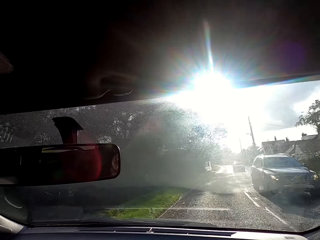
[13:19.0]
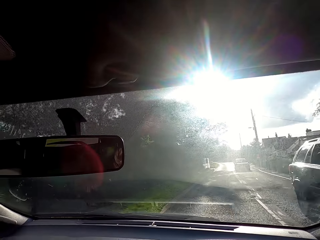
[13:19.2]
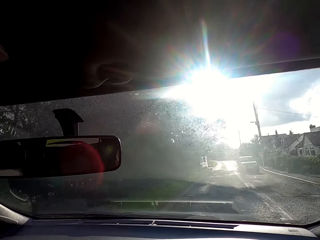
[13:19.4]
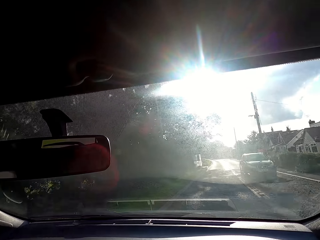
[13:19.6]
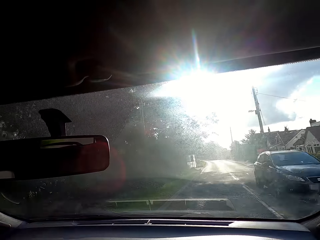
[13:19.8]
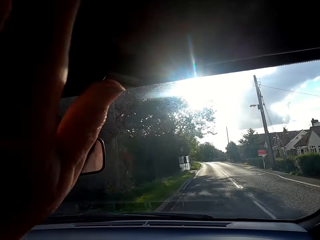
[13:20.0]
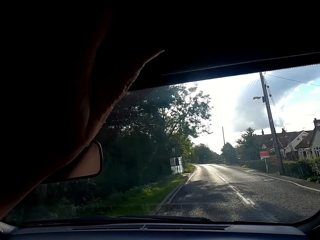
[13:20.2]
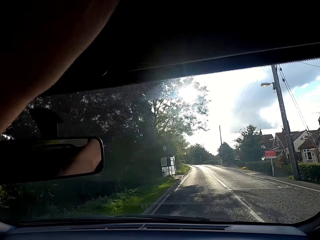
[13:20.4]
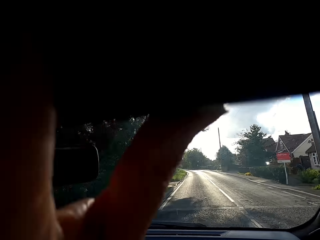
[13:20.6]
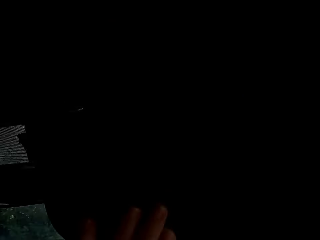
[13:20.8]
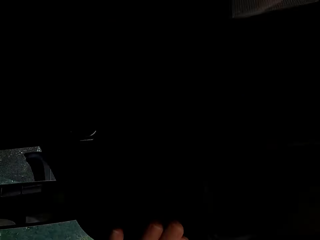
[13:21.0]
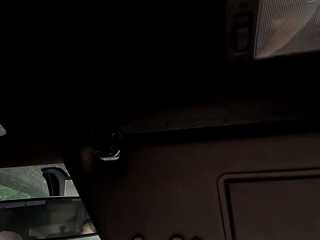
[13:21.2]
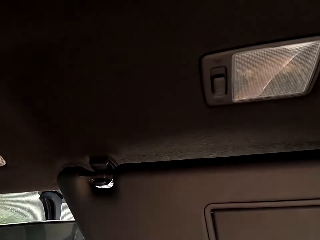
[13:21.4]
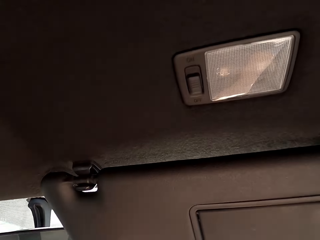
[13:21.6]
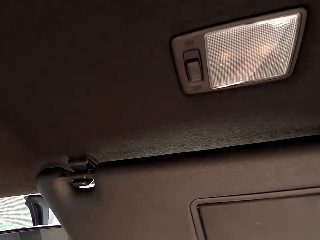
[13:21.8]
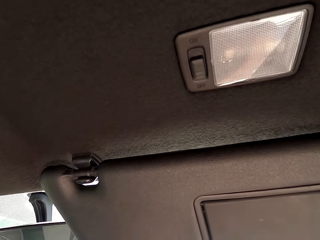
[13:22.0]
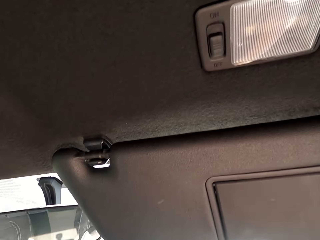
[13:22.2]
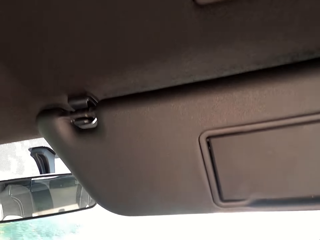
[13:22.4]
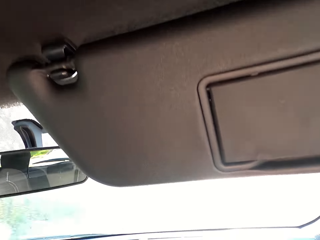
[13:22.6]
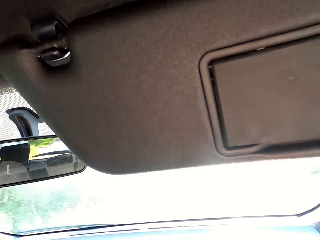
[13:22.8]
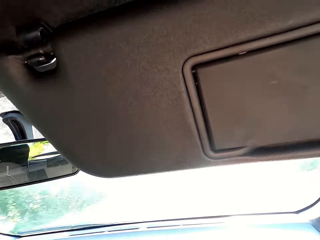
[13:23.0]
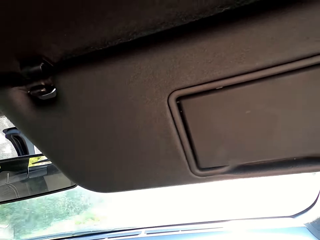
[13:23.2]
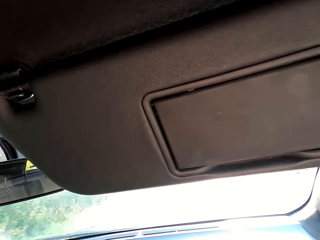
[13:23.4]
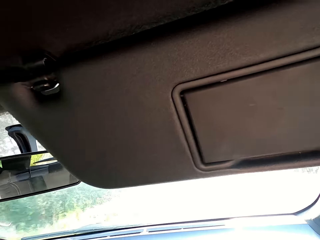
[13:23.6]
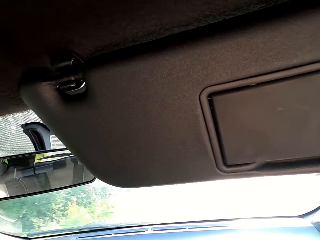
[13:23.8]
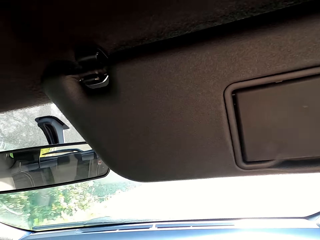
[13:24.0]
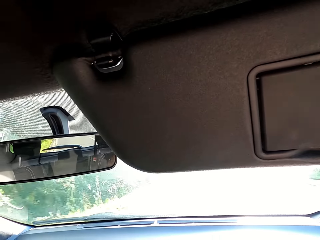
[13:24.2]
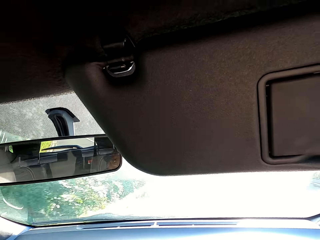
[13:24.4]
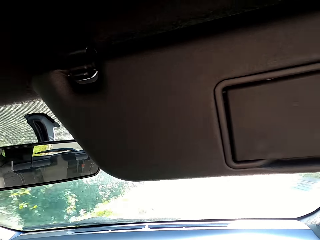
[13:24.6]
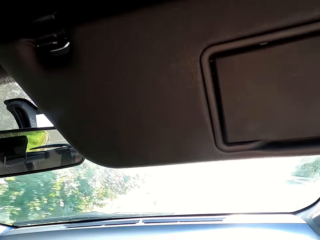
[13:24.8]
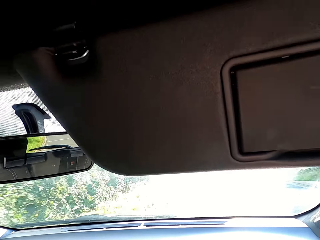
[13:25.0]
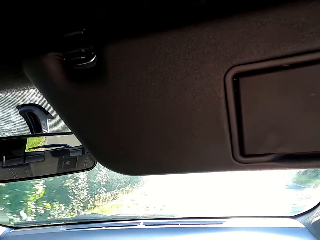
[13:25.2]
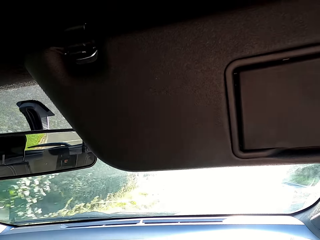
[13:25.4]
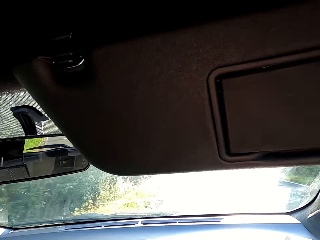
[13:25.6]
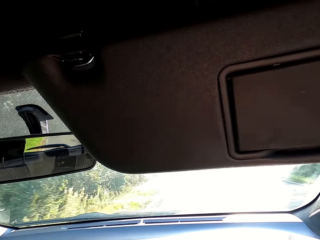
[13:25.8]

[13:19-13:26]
The camera wearer pulls down the sun visor in the car with her left hand.

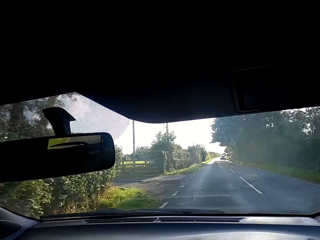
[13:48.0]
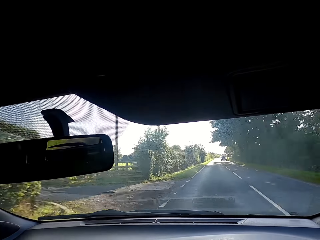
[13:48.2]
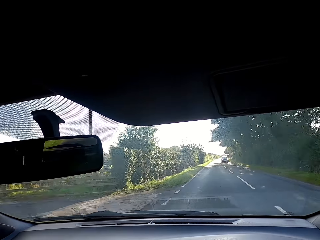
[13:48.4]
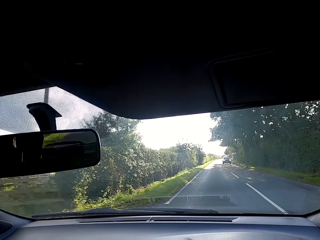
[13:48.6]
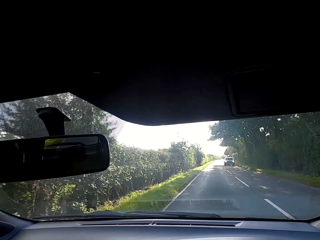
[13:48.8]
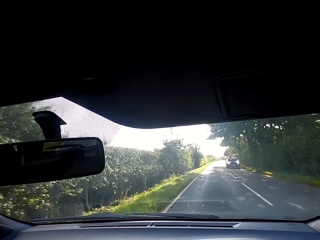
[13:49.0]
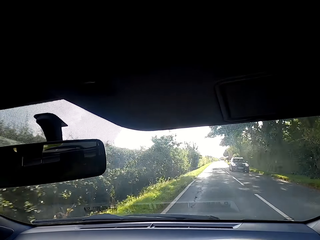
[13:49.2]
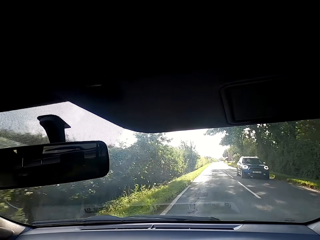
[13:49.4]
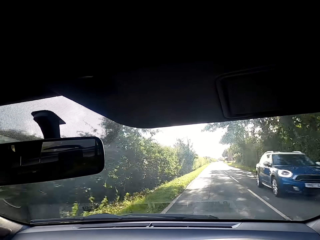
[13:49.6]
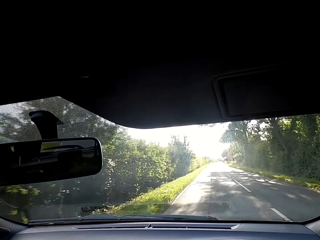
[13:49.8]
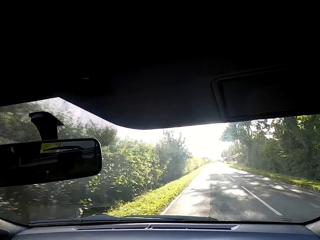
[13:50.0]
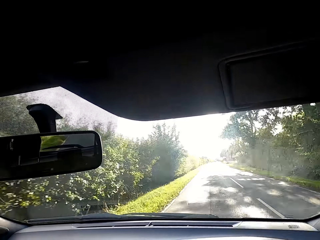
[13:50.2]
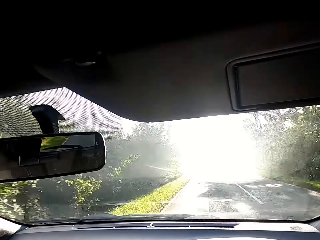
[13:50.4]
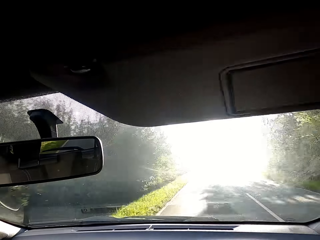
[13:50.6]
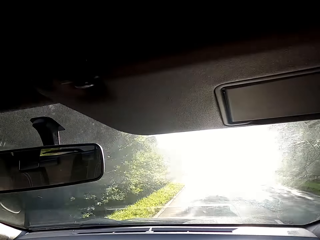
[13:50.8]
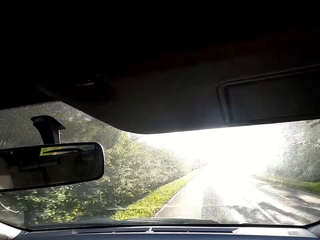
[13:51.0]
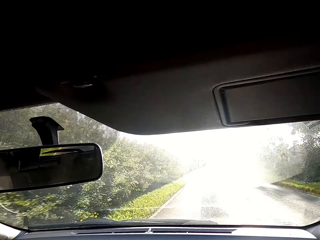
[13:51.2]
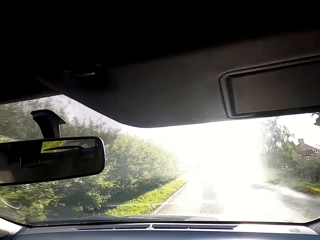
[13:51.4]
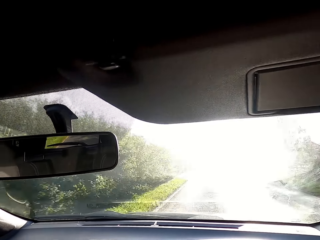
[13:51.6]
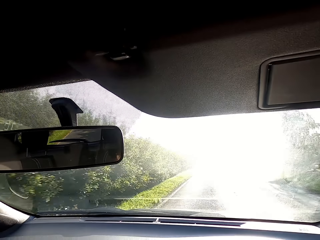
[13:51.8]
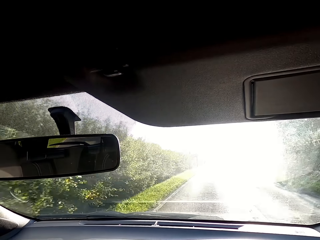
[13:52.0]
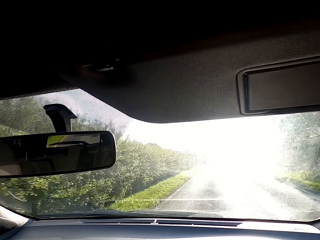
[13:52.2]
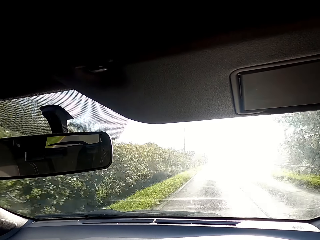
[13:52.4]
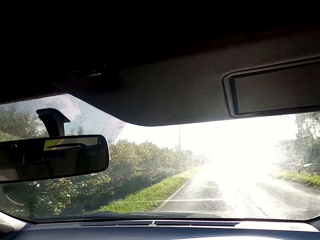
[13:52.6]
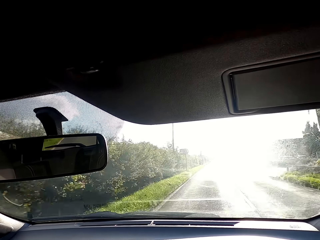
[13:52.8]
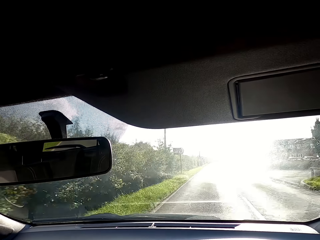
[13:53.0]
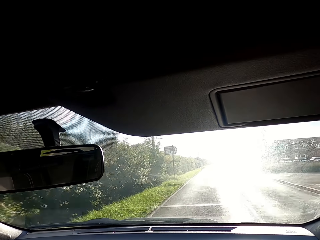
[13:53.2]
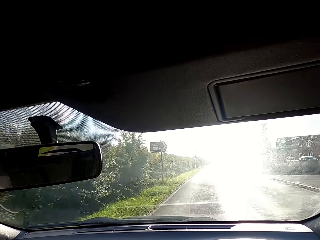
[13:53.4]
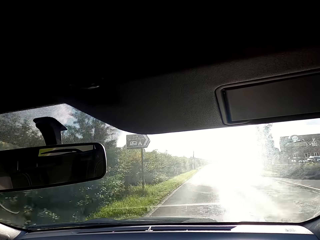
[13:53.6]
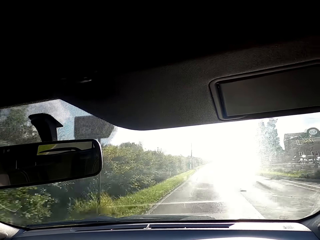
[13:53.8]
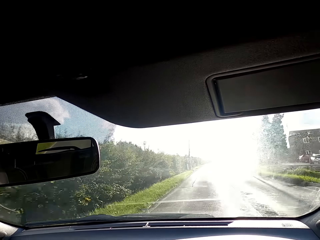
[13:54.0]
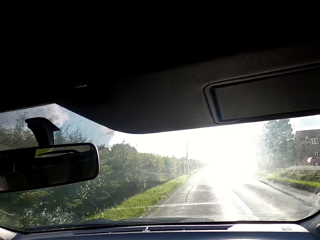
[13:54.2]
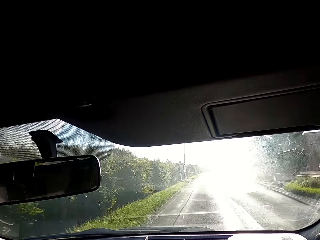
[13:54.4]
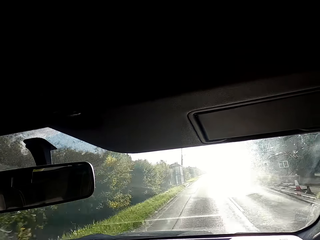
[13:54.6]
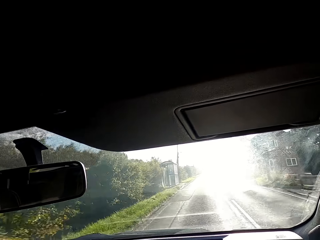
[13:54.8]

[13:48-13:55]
A blue car drives past the camera wearer.

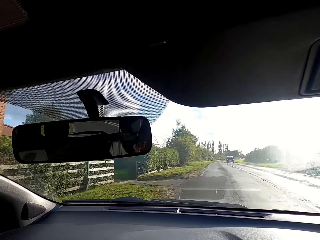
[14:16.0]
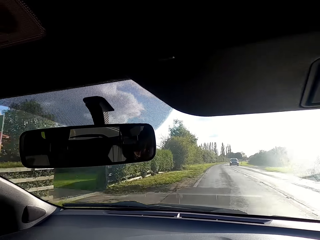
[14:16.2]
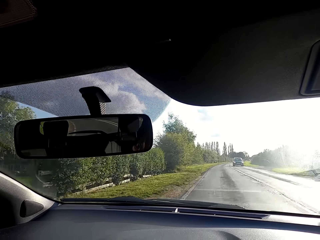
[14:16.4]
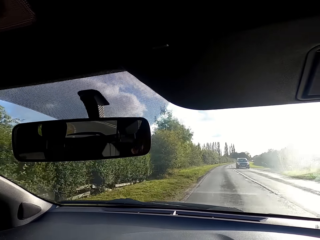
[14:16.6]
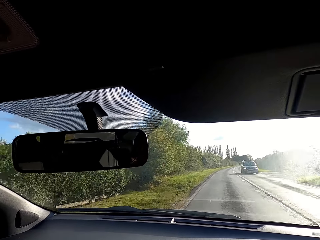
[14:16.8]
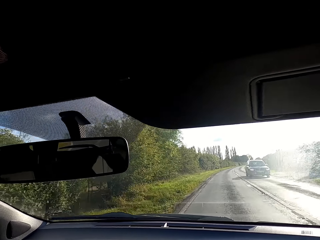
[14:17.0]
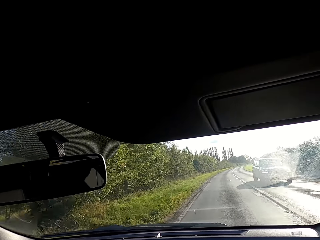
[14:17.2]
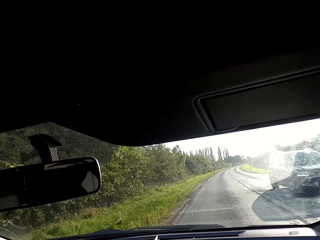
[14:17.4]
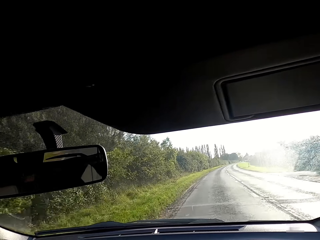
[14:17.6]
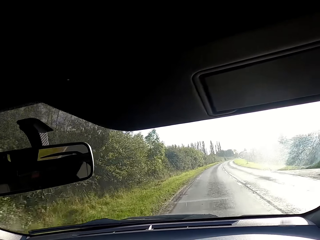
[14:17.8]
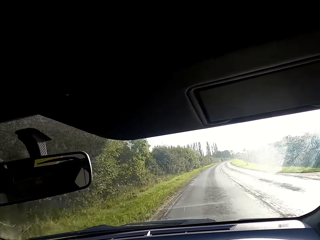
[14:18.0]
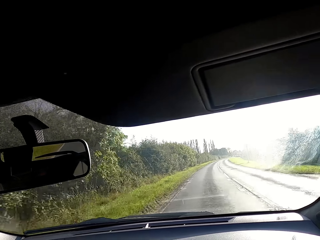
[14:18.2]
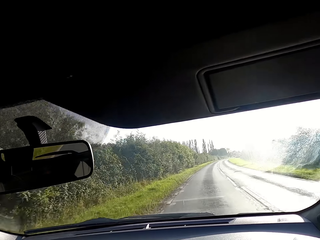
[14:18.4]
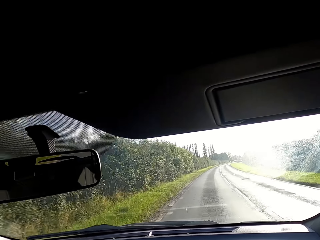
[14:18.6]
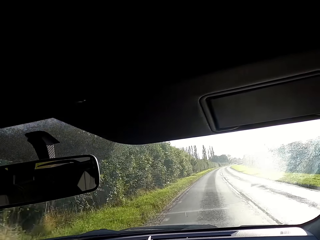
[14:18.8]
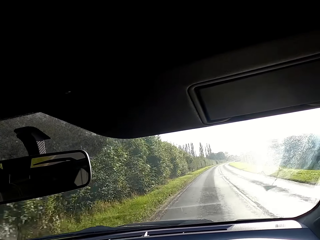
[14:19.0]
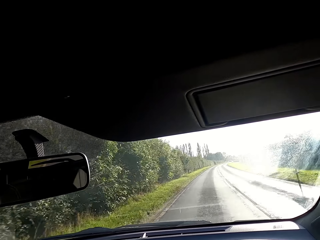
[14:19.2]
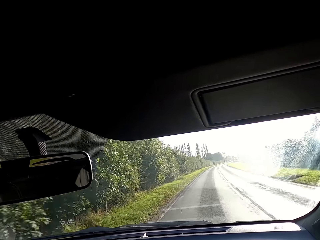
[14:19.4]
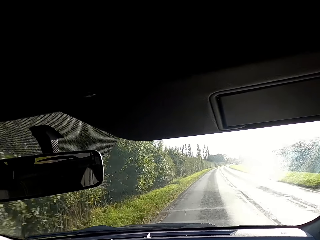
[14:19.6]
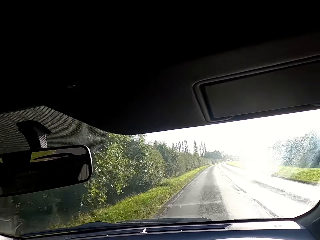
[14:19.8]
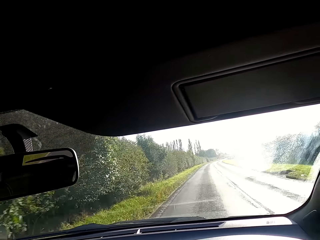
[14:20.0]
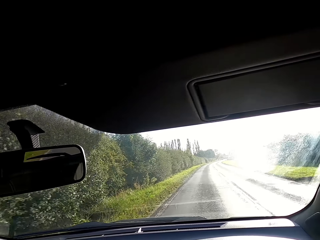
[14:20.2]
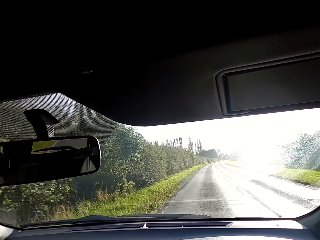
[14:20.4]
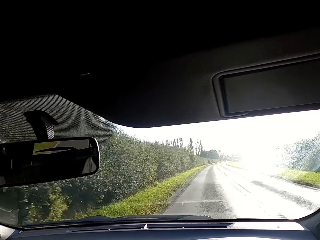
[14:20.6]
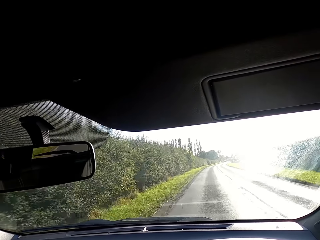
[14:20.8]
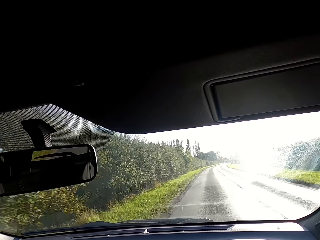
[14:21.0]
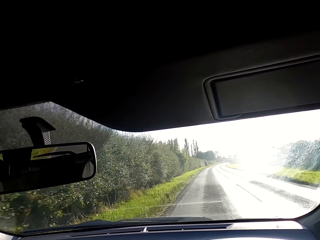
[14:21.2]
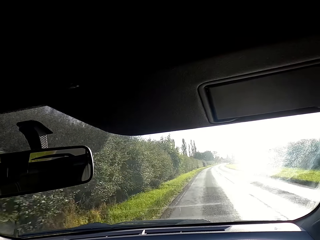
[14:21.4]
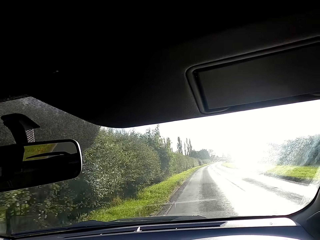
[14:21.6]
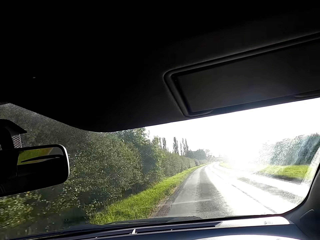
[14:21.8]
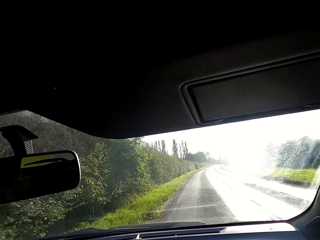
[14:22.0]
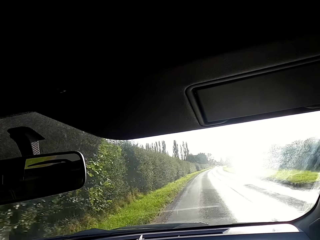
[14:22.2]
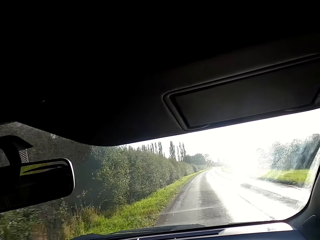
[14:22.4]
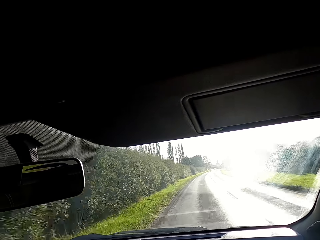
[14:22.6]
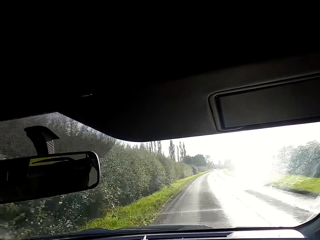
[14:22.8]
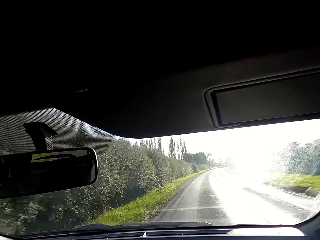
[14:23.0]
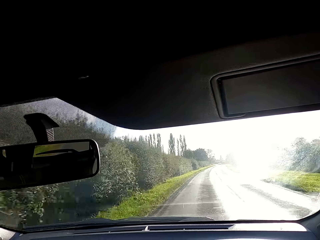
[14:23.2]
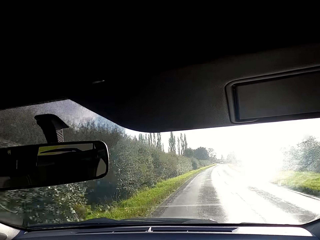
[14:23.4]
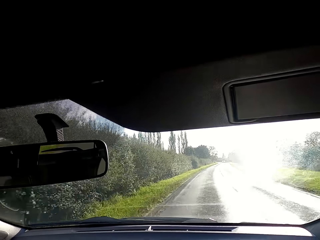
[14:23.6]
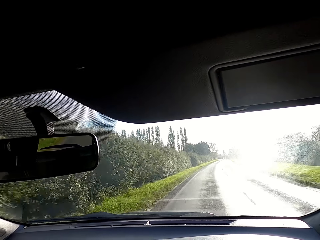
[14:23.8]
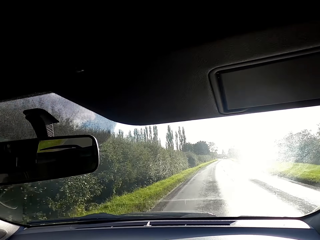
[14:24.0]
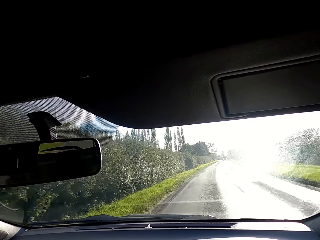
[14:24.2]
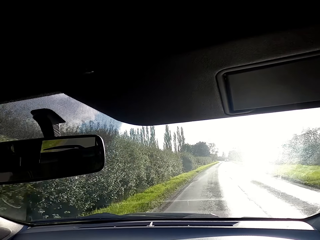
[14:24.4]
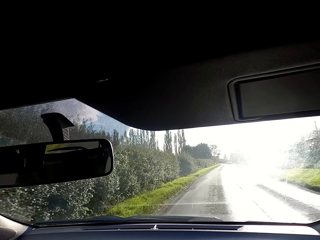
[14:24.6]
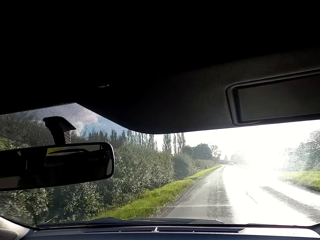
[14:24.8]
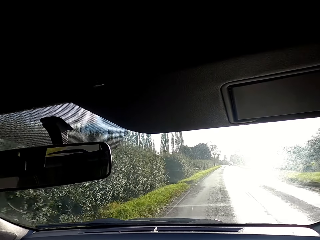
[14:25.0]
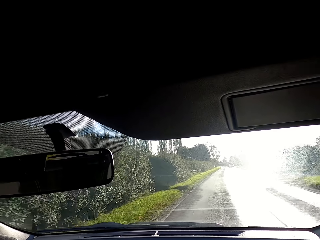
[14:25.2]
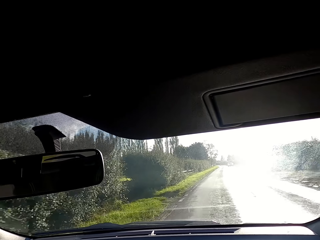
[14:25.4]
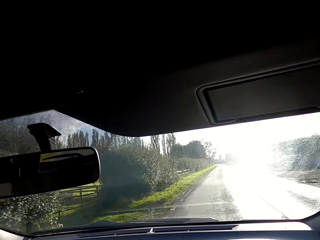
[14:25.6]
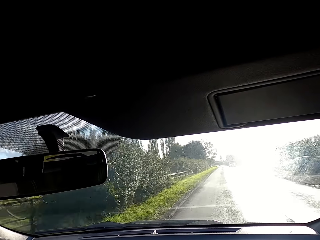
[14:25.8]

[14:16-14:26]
An SUV drives past the camera wearer.
